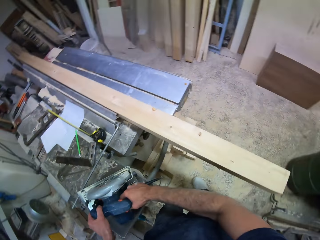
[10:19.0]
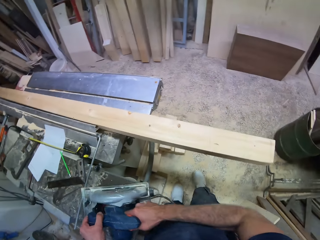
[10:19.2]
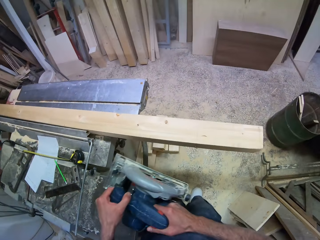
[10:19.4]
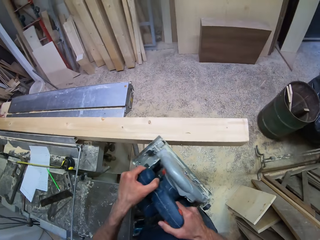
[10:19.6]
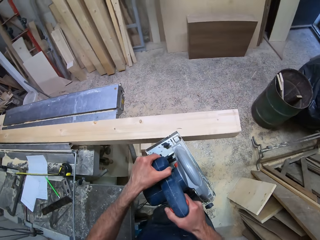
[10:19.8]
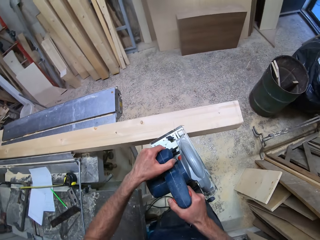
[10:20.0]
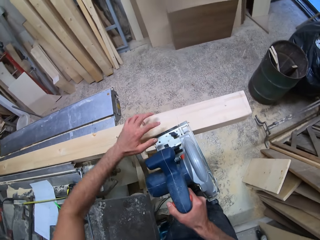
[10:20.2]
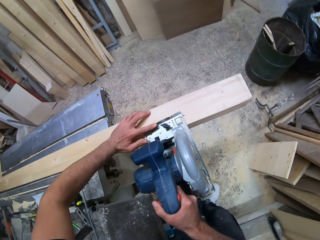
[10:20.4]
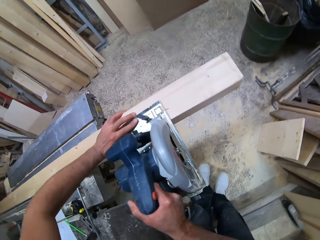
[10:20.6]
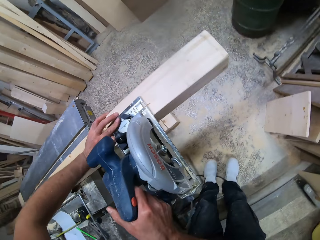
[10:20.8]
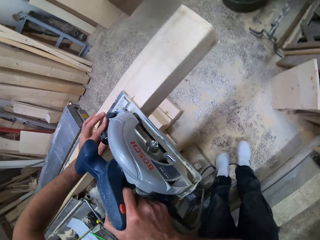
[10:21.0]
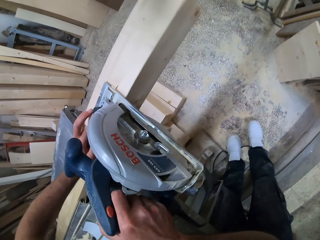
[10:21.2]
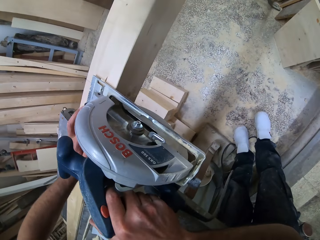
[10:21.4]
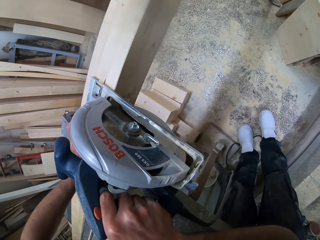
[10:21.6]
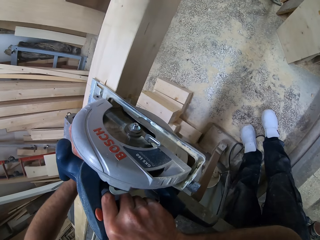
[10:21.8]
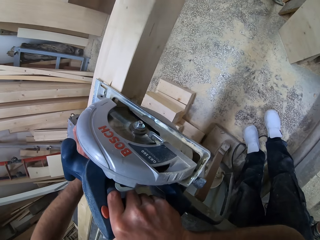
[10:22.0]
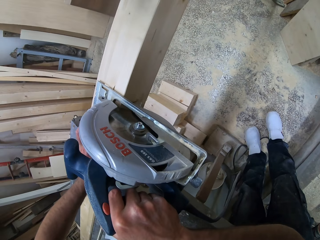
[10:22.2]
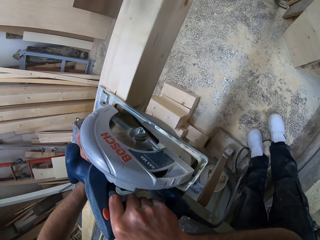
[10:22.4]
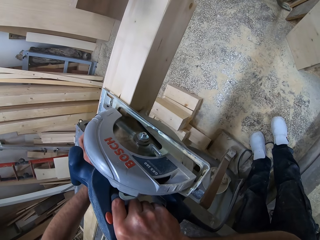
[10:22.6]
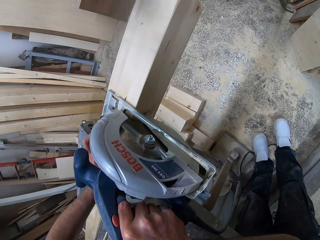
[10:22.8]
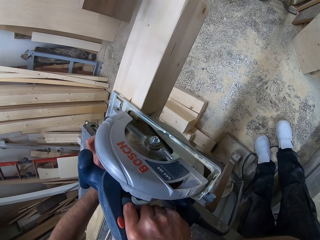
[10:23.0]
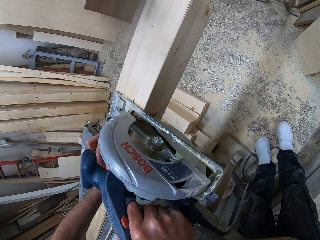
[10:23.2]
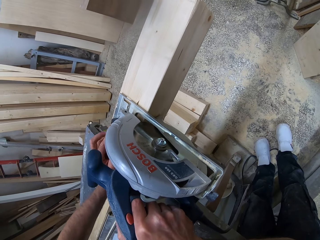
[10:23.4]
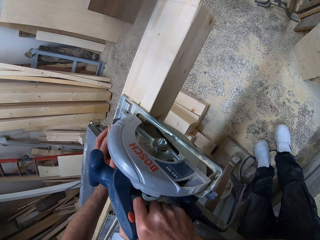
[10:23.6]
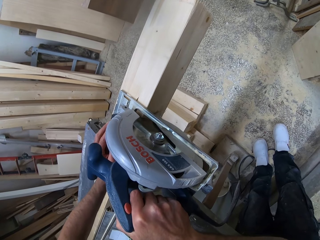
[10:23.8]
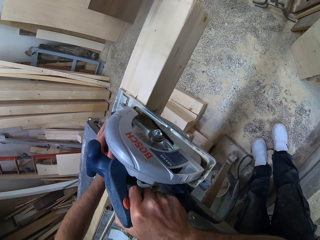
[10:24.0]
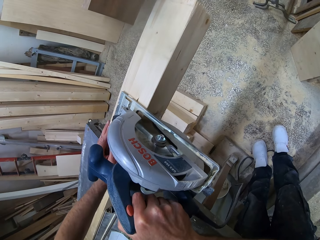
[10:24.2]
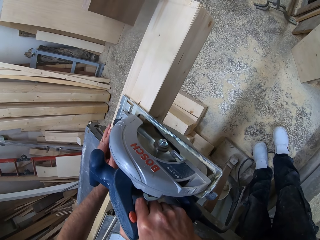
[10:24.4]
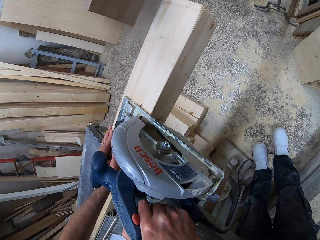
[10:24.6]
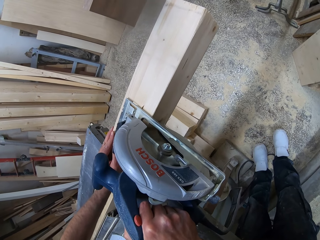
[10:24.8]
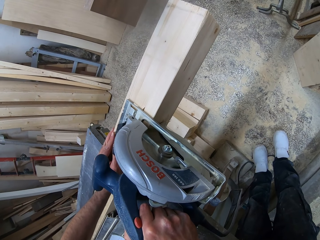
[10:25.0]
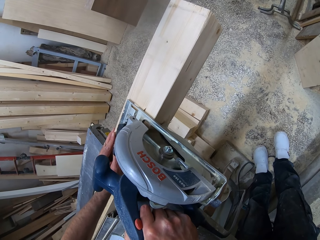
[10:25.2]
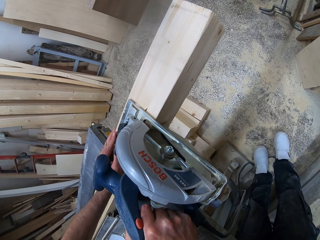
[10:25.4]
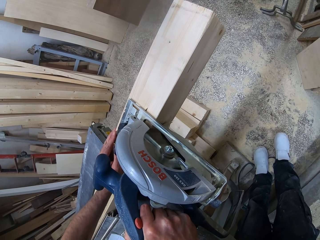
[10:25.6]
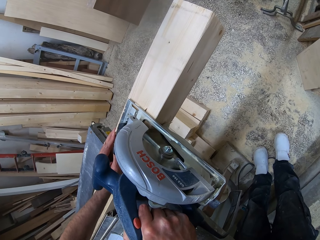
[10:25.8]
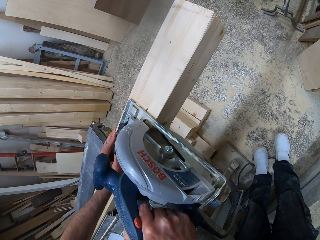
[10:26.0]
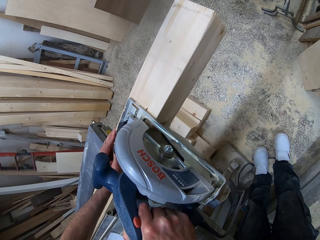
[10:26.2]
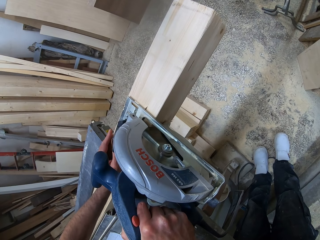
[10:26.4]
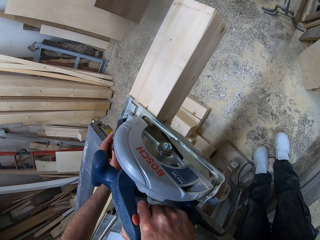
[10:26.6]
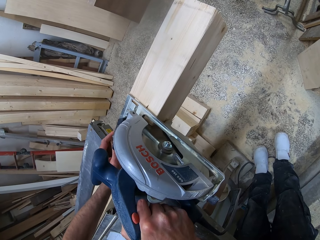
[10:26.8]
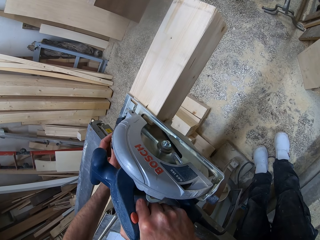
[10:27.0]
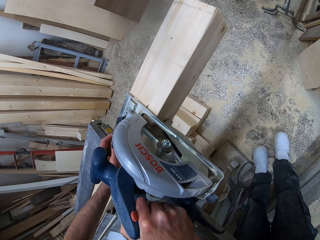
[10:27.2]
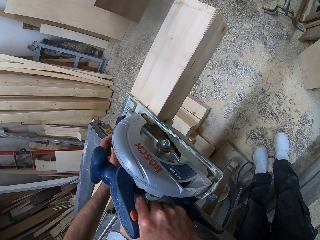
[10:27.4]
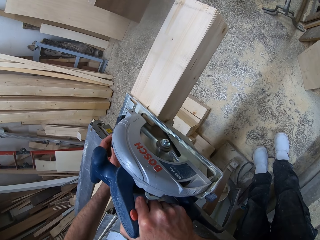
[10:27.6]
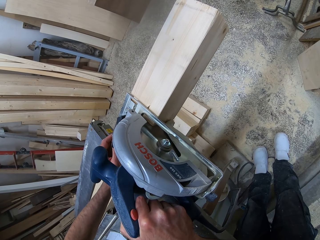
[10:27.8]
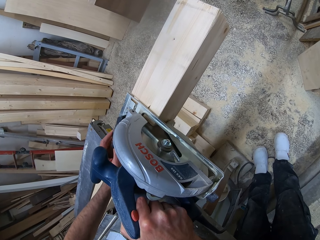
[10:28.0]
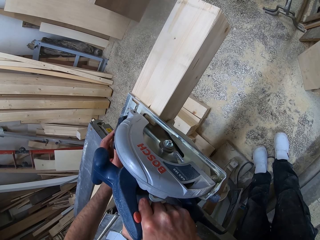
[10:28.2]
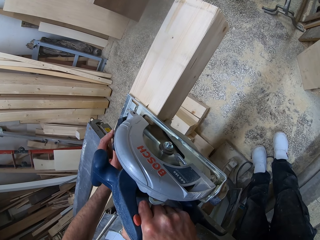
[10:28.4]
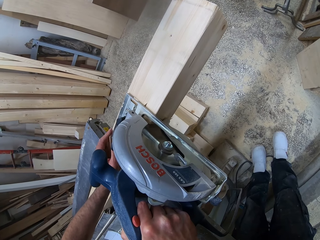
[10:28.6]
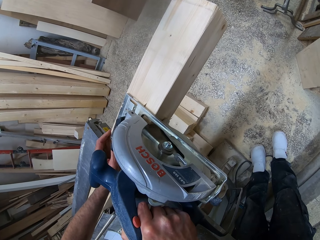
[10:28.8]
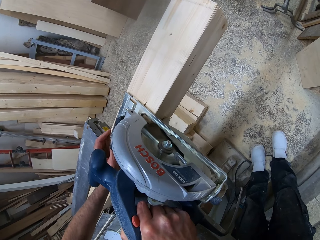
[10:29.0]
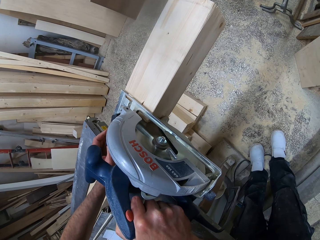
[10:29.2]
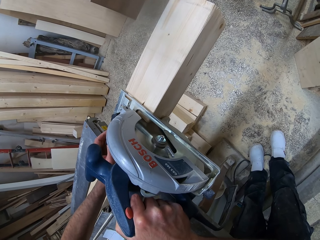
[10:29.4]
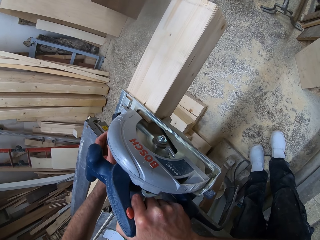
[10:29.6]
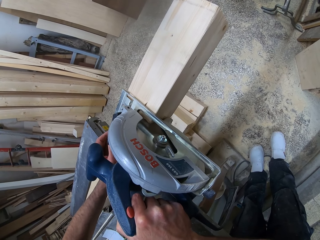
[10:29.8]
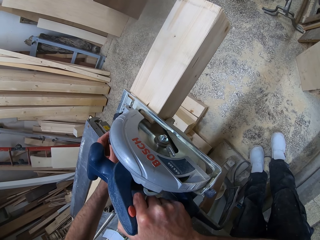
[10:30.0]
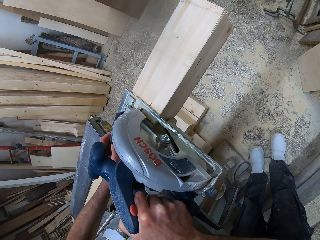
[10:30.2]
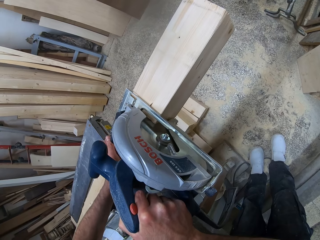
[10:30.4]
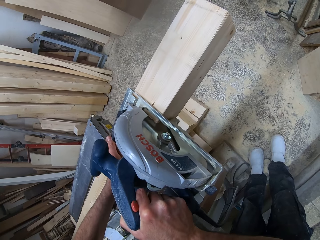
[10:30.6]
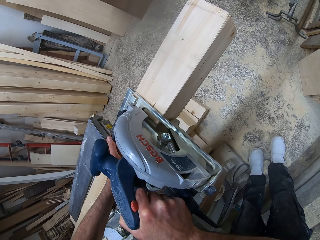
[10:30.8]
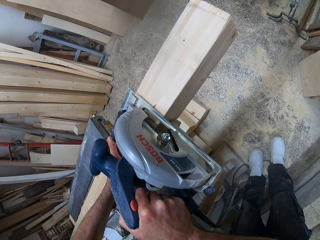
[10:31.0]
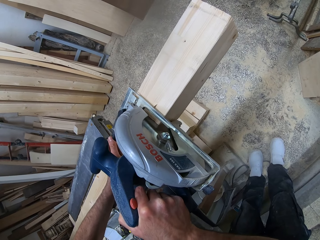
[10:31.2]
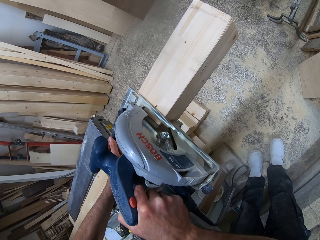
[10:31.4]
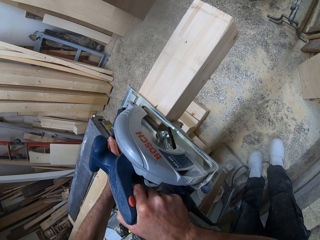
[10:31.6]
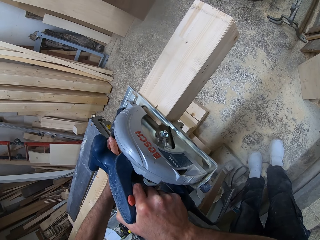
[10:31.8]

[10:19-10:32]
The camera wearer picks the circular saw or disc cutter from the work table with both hands. He cuts the timber with the disc cutter. He places the circular saw on the log of wood with his right hand. He cuts the log of wood with the circular saw.

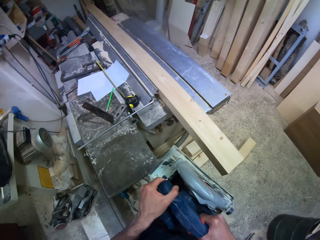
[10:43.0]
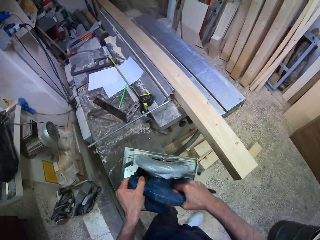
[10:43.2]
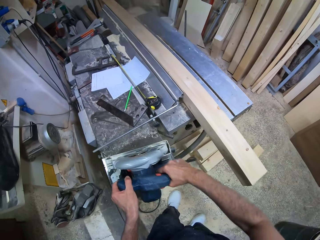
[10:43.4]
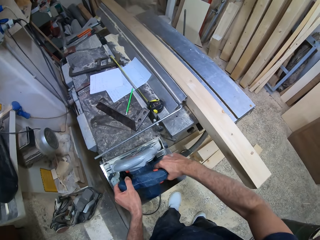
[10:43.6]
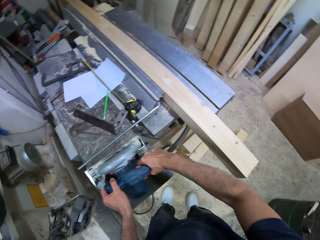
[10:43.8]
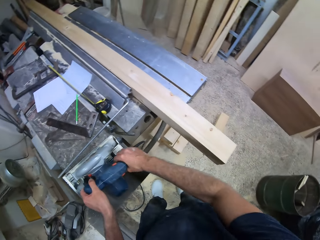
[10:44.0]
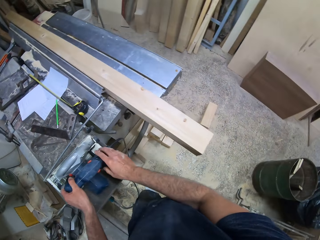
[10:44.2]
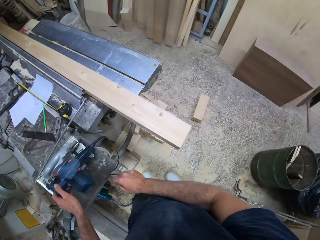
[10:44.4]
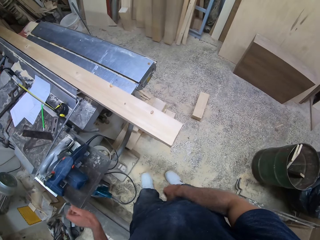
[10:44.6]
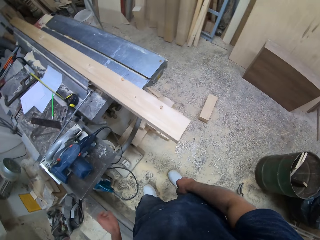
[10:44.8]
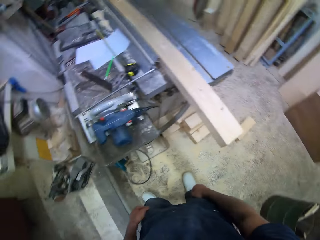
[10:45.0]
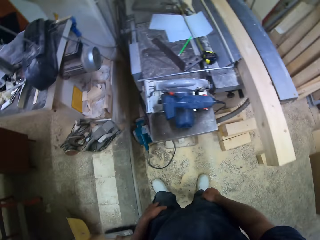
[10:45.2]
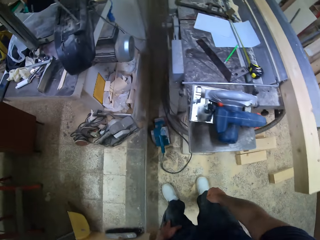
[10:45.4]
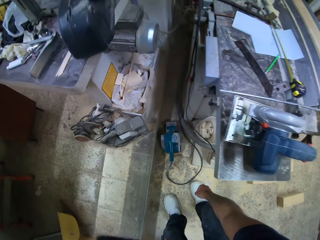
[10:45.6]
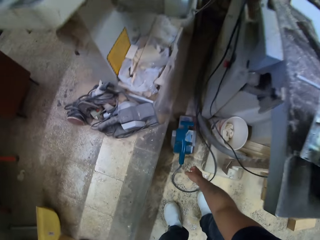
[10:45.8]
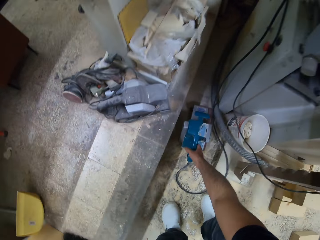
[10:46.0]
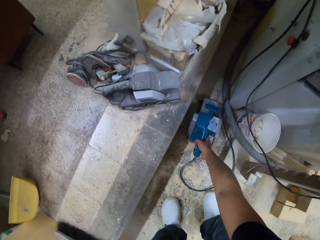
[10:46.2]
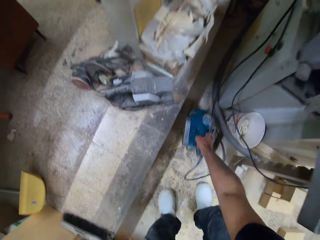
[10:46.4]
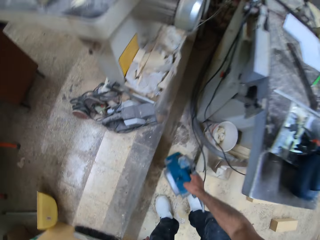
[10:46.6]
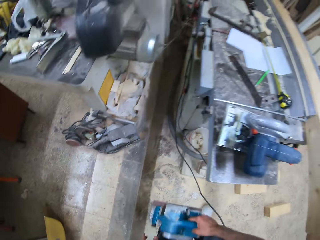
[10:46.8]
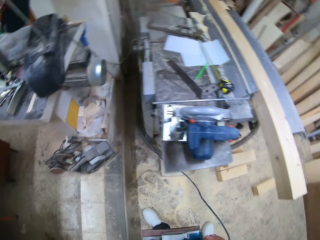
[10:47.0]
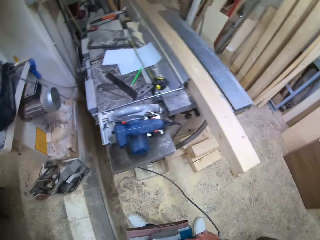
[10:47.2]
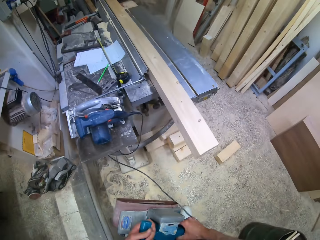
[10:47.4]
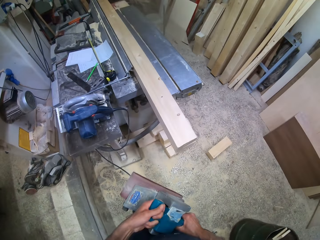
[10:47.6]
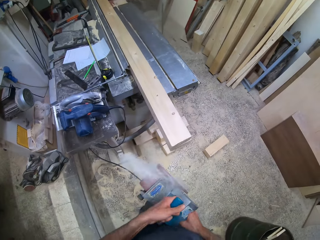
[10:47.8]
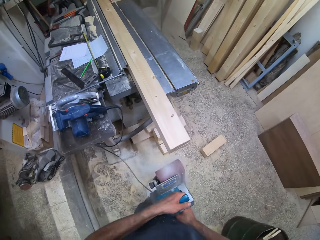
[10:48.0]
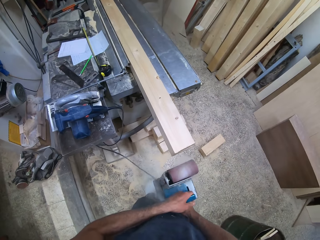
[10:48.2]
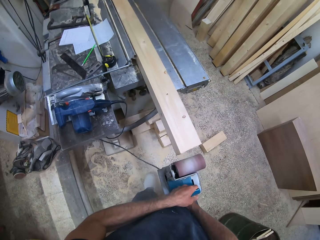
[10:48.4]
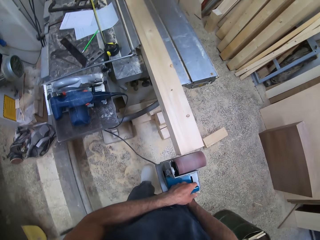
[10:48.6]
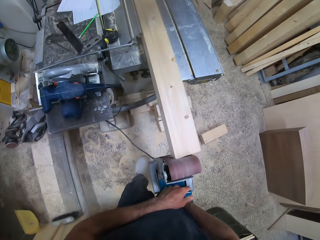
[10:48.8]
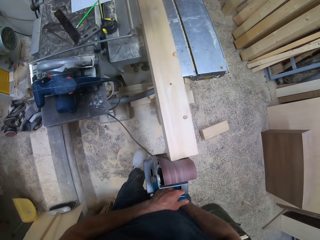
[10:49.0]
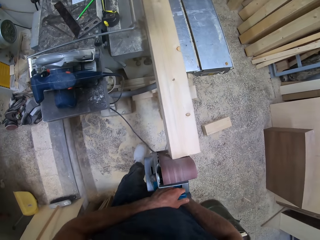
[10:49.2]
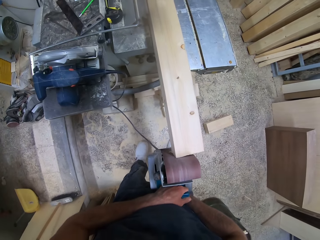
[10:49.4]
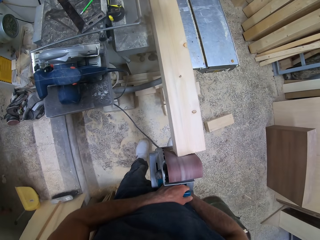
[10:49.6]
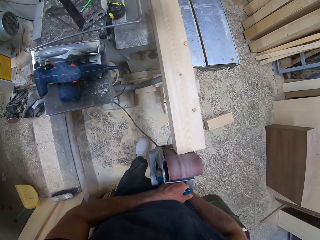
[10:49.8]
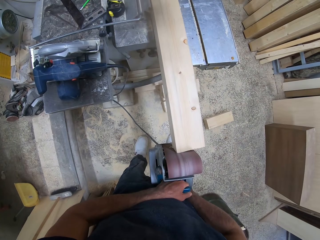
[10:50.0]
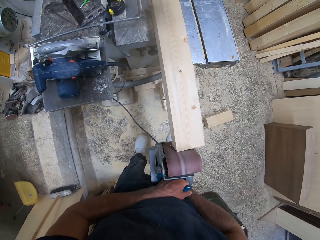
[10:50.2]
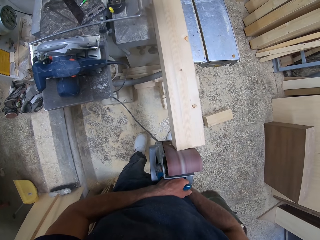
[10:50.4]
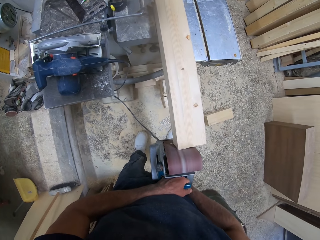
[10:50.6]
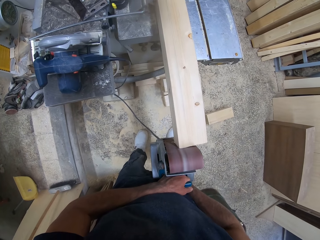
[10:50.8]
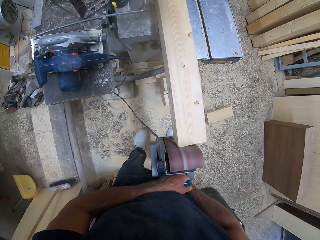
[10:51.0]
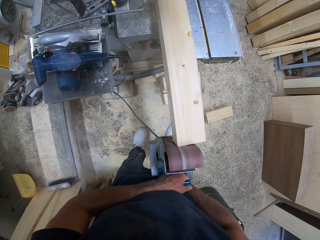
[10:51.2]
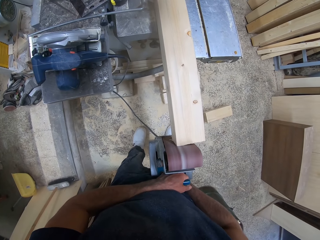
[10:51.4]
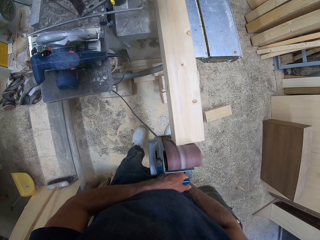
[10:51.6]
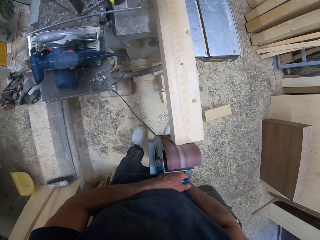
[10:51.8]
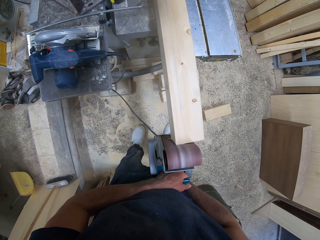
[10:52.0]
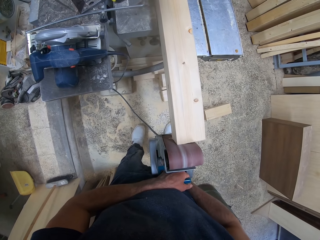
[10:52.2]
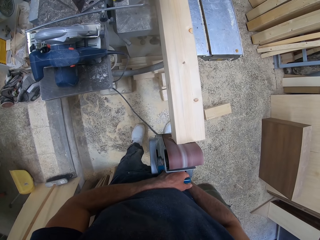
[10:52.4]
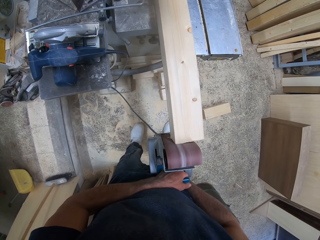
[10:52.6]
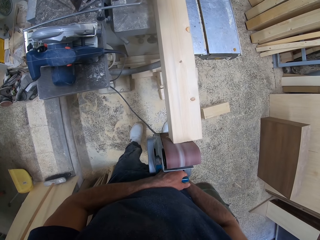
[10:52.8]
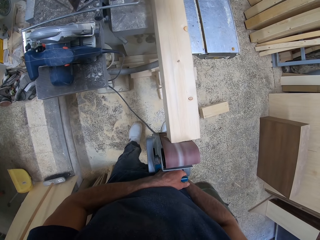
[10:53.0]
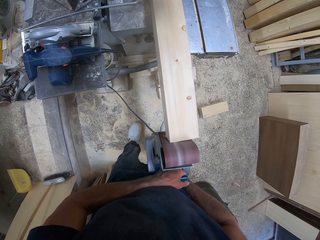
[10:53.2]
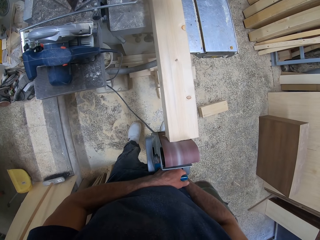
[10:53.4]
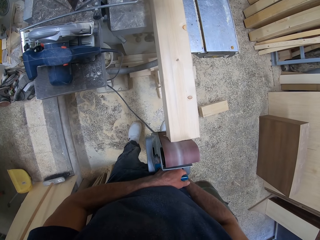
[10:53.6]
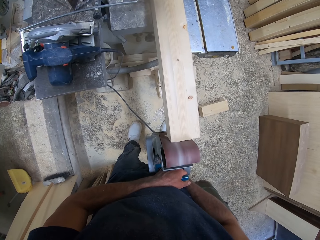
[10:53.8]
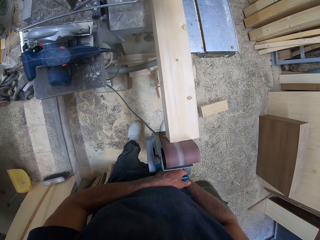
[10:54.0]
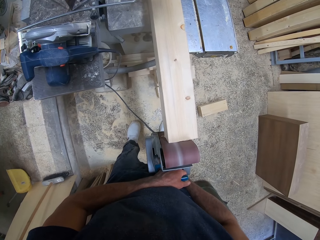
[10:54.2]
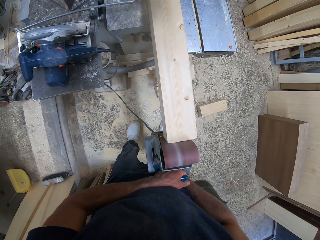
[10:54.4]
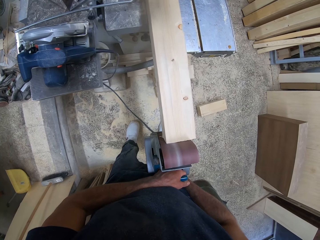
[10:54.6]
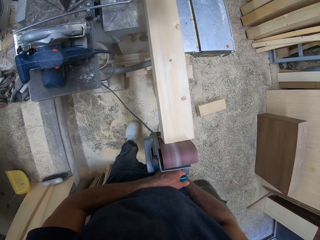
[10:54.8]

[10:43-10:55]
The camera wearer lifts the circular saw off the log of wood with both hands. He places the circular saw on the work table with both hands. He picks a sanding machine from the ground with his right hand. He sands the log of wood with the sanding machine in both hands.
